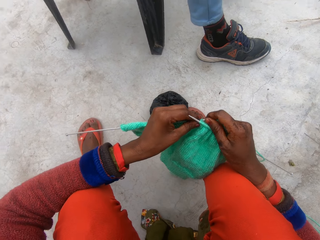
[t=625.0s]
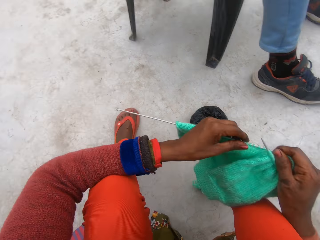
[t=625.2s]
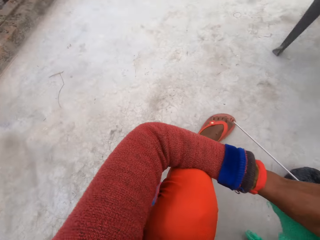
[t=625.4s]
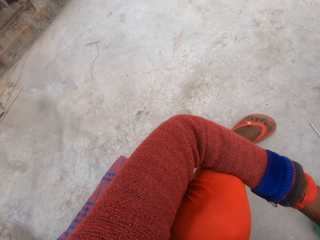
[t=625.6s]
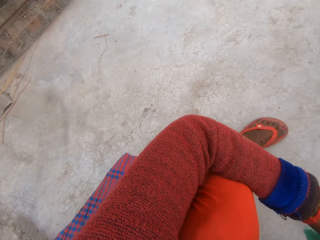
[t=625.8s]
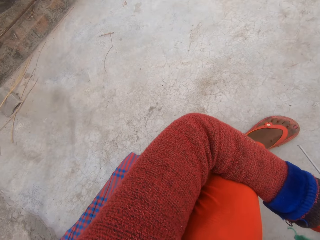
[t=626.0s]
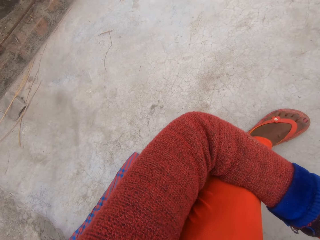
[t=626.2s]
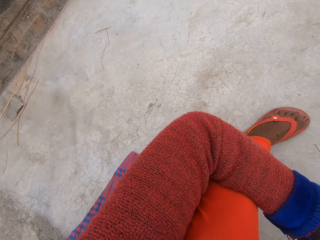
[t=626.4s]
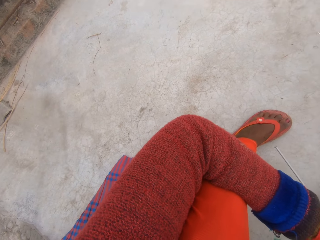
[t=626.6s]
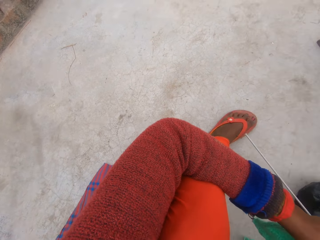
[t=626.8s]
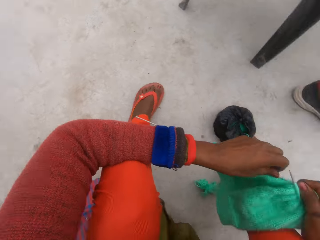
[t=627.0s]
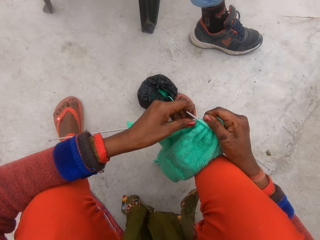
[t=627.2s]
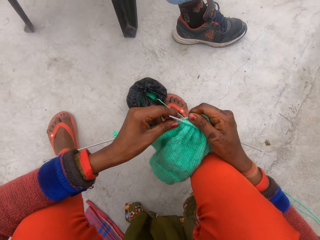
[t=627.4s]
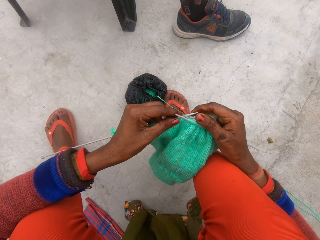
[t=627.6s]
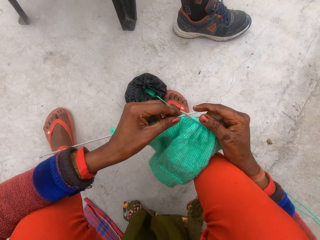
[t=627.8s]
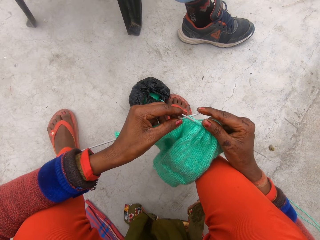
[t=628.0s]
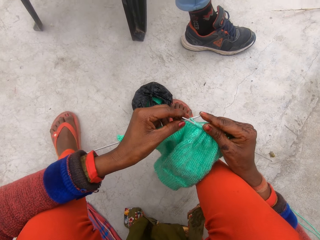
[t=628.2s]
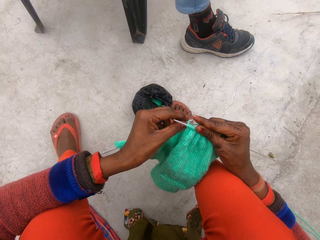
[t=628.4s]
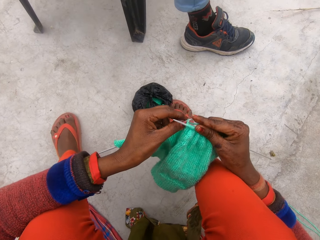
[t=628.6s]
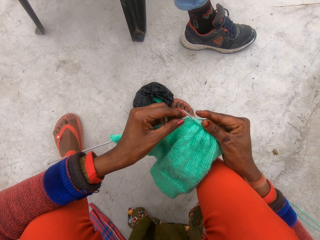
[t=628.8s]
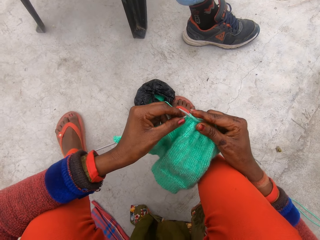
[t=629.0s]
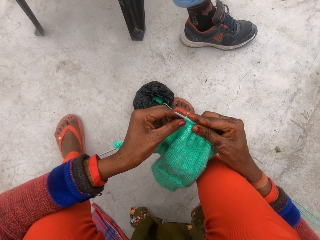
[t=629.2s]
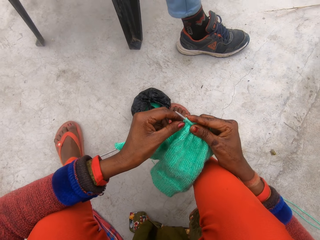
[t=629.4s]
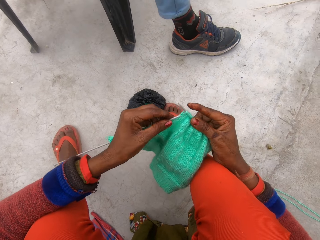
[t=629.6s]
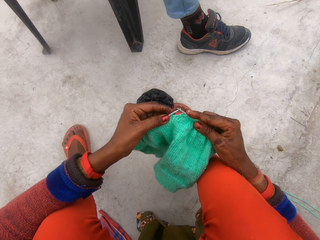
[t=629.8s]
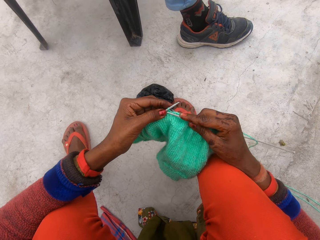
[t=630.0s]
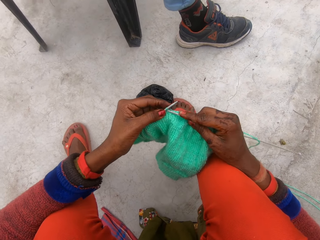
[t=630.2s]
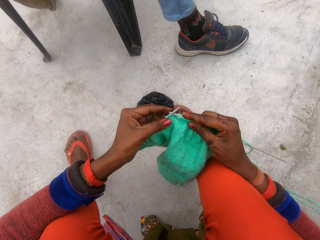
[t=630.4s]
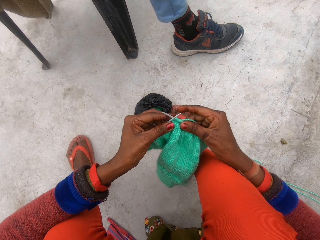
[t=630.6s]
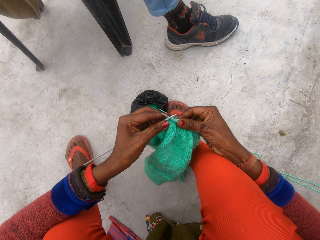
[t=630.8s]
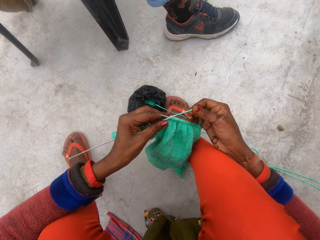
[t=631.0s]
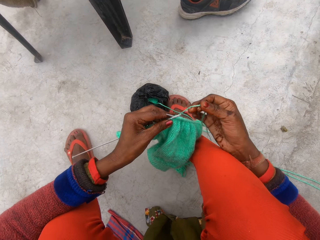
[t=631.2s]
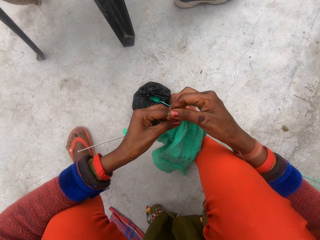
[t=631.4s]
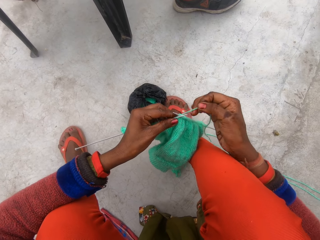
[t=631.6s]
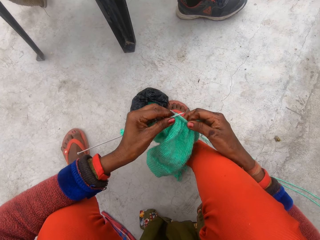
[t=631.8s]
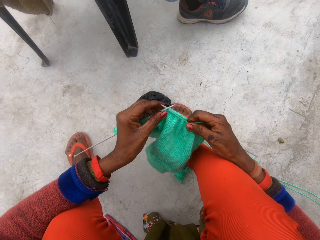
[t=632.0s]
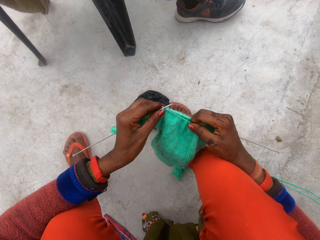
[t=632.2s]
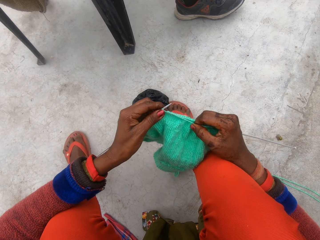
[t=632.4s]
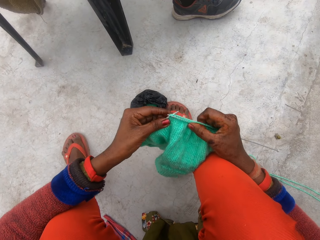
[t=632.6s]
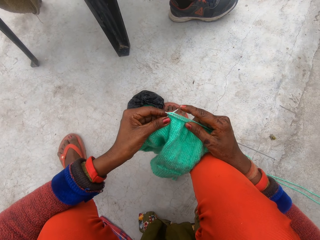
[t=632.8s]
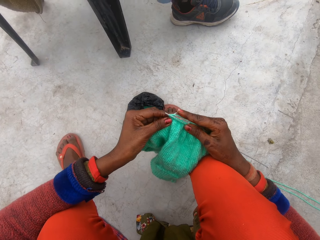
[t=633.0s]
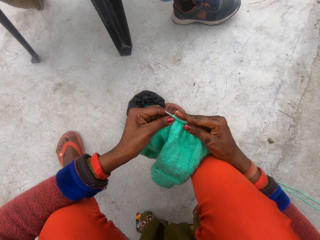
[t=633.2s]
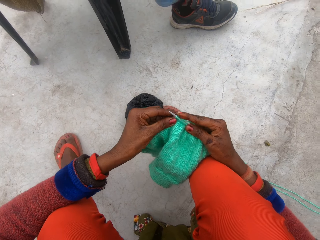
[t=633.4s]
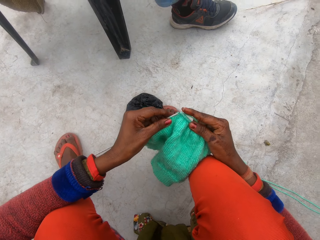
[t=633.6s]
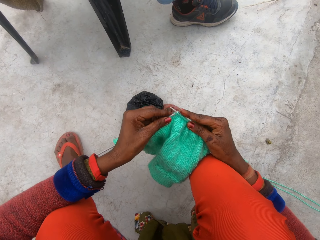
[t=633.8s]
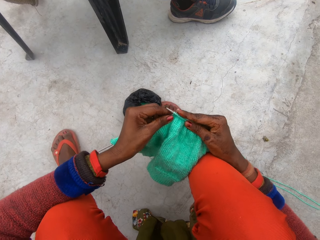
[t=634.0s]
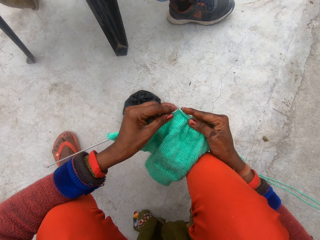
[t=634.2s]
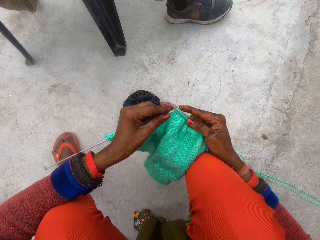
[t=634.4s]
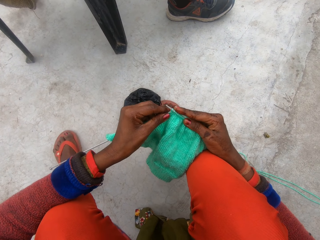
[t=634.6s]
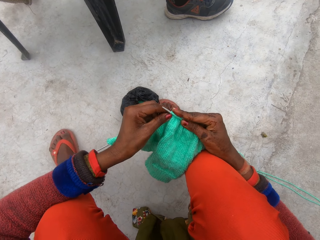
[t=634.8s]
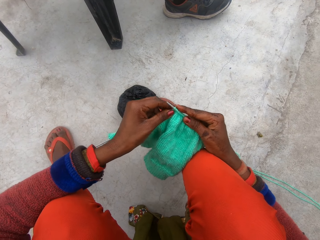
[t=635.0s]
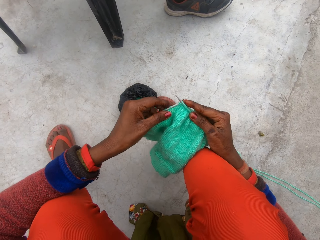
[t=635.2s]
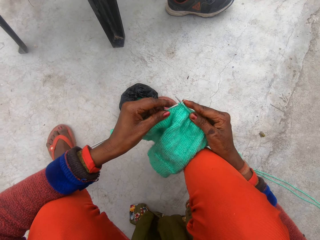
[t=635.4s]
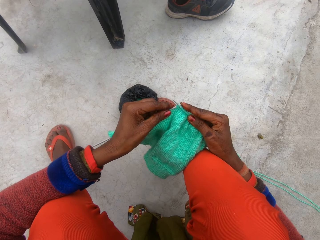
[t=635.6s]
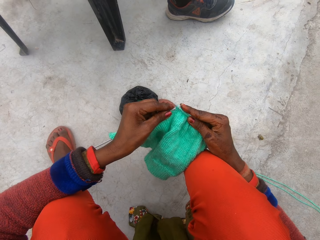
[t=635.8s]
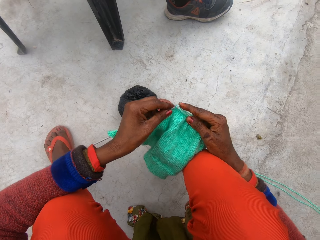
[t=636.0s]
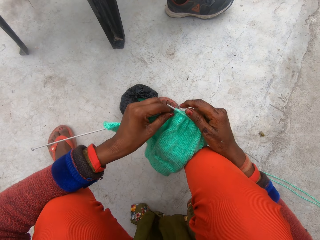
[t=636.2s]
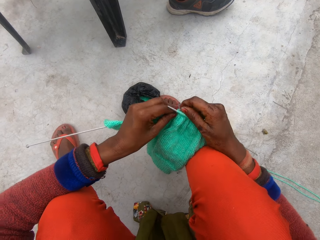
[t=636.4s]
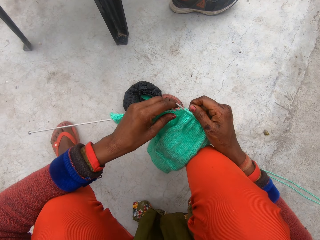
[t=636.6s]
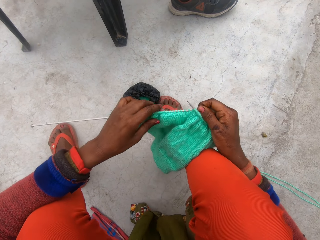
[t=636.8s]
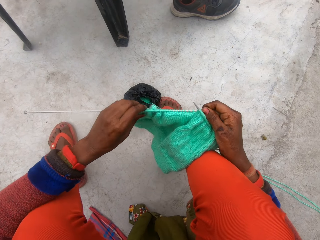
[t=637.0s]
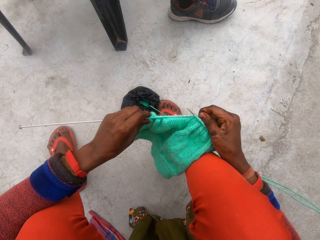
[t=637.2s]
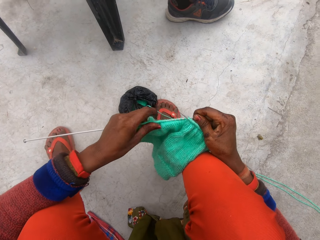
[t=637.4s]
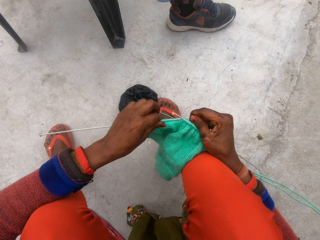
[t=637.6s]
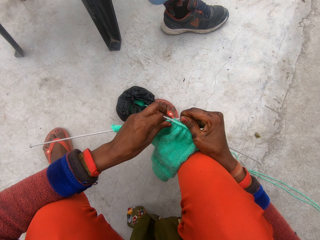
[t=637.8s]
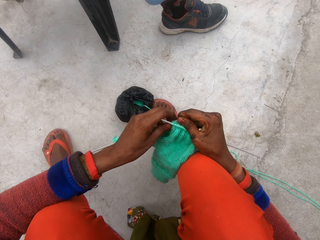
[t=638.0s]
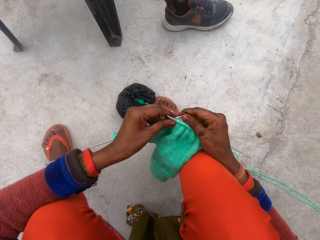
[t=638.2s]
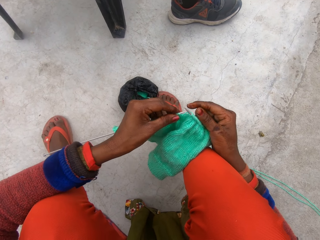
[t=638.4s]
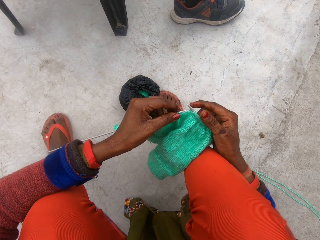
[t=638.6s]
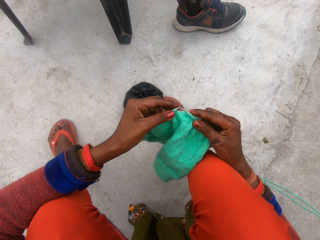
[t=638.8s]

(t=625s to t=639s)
The camera wearer looks around. She knits a crochet. She loops the wool around the knitting needles or crochet hook with her right hand. She knits the cloth with the knitting needles in her hands. She pushes the crochet hook into the crochet. She adjusts a knitted cloth with her left hand.

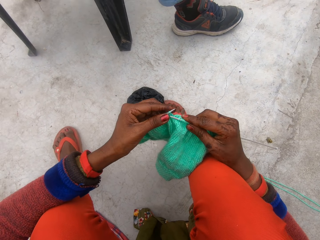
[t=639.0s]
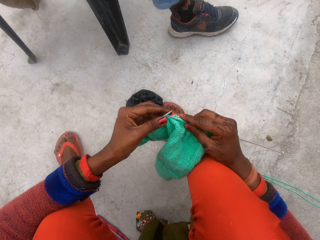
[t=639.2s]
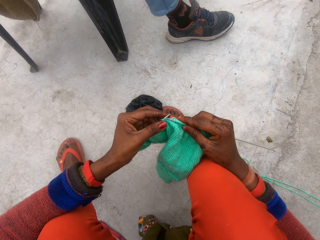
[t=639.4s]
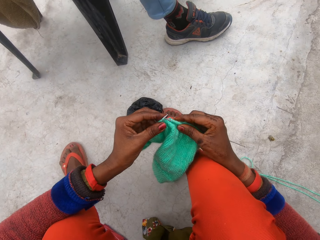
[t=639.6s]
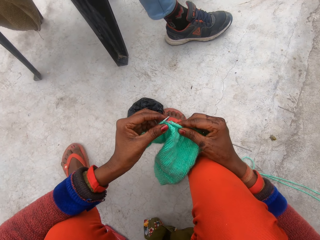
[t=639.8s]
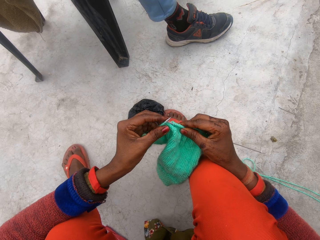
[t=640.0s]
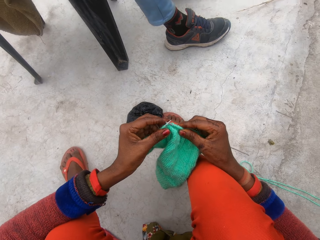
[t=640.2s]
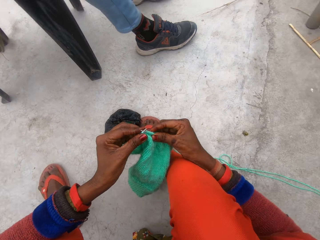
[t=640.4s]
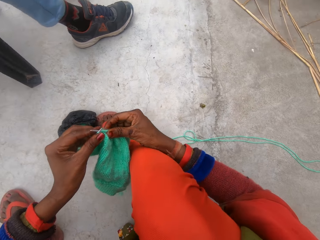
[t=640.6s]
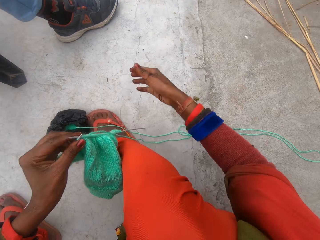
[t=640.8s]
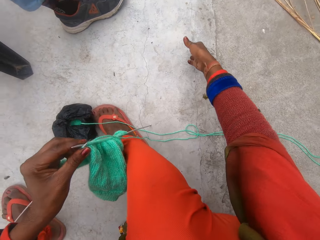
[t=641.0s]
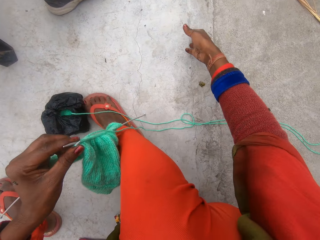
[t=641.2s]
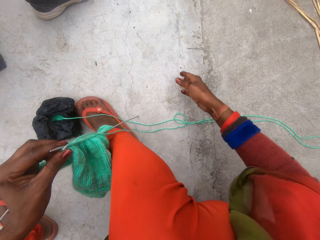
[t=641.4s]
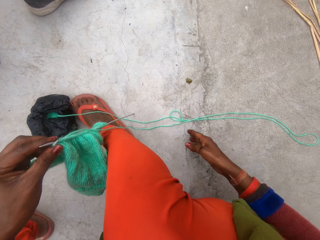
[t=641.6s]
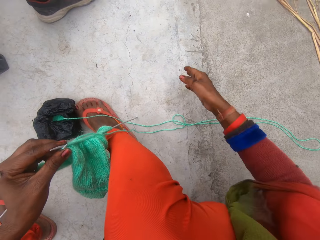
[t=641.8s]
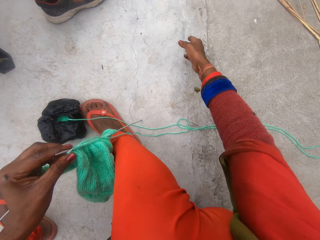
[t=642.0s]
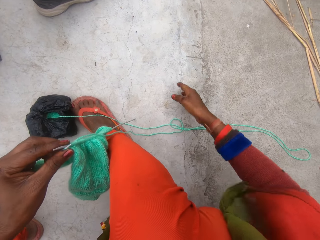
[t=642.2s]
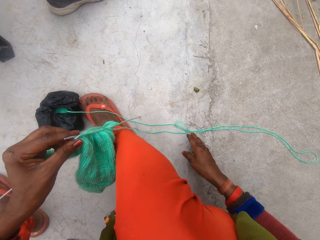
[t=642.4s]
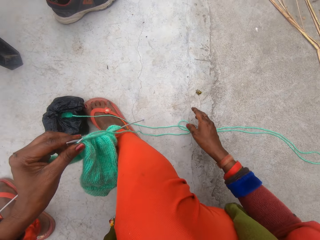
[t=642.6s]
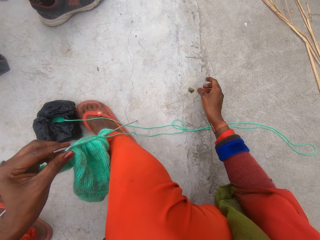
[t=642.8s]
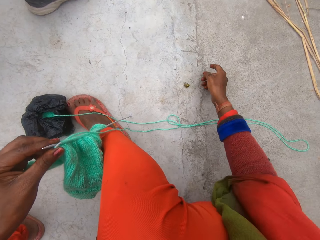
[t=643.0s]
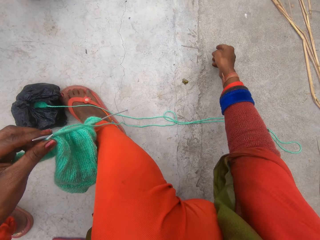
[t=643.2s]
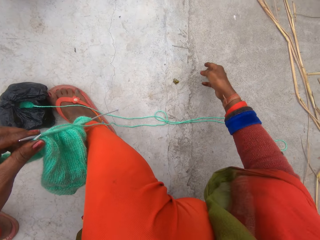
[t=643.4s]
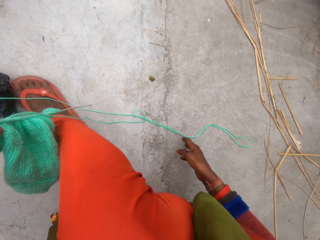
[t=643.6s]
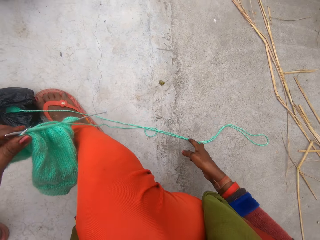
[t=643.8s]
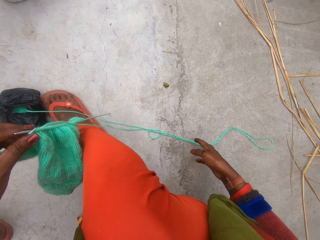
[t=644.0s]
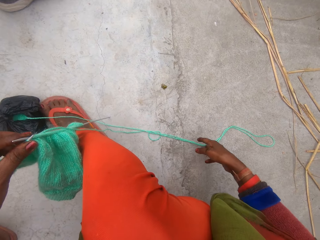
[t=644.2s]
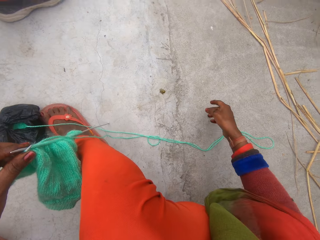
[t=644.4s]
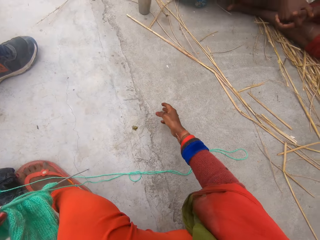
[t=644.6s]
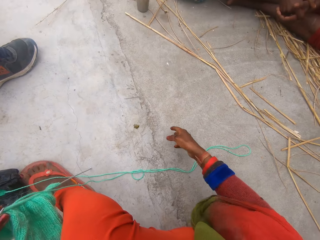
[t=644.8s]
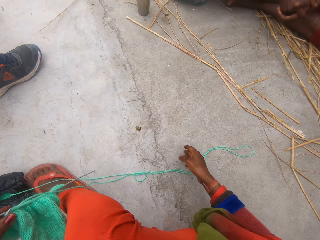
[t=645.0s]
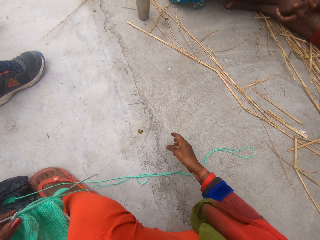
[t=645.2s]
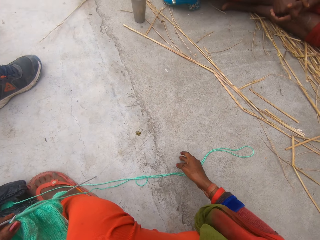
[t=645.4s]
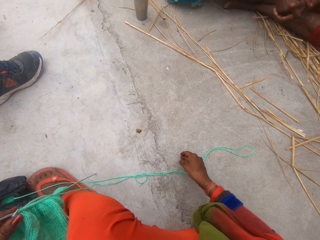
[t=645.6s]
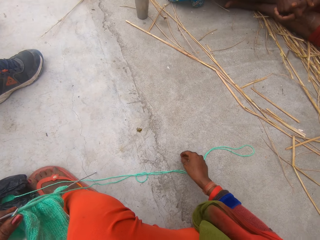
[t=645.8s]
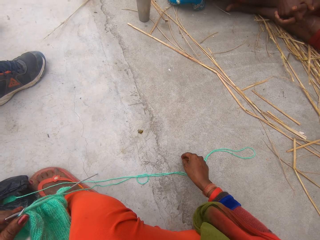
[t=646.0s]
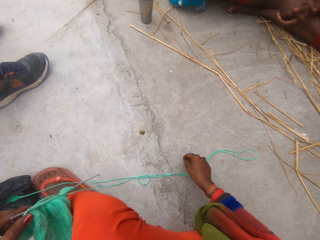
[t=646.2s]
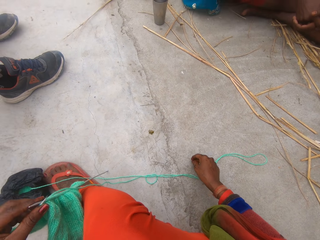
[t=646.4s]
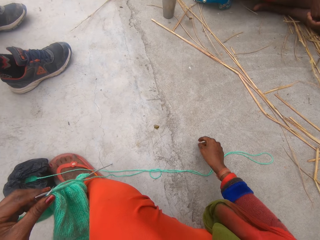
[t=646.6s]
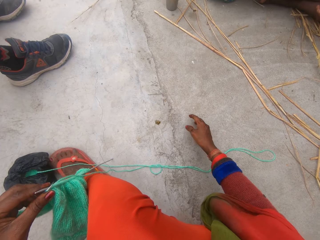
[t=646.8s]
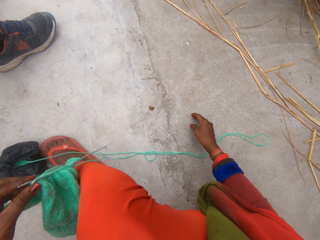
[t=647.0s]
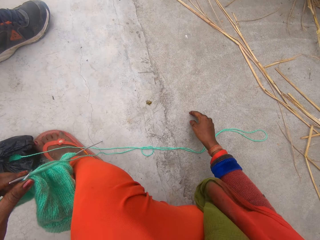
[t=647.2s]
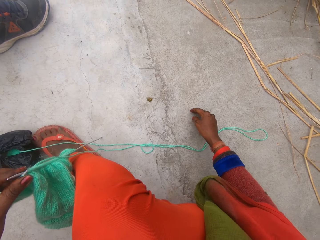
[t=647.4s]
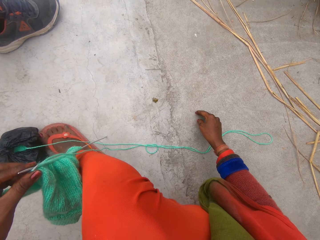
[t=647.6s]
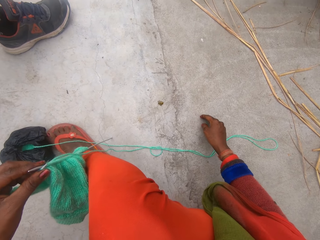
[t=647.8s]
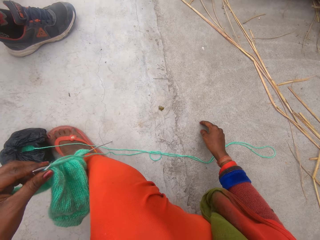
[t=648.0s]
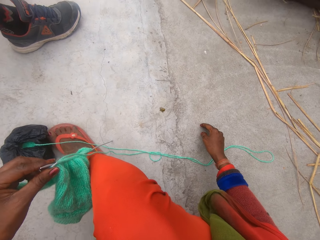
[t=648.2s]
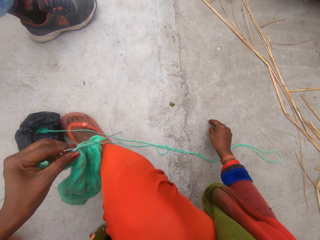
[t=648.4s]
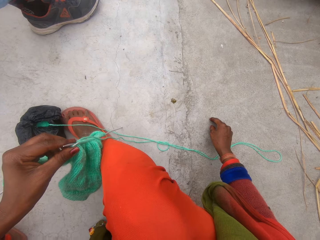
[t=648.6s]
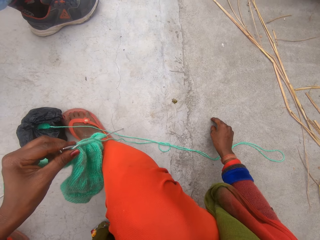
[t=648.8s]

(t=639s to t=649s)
The camera wearer knits a crochet. She gestures with her right hand on the floor. She points at a direction. She holds the ground. She points at a direction.
